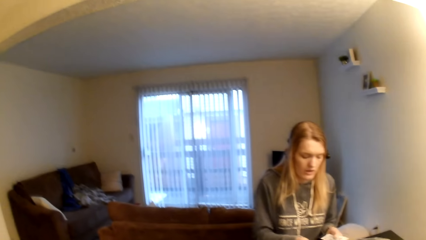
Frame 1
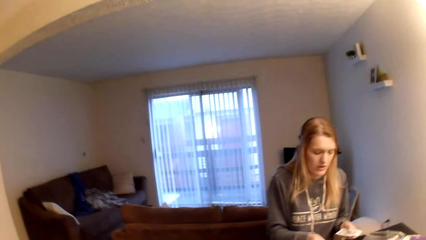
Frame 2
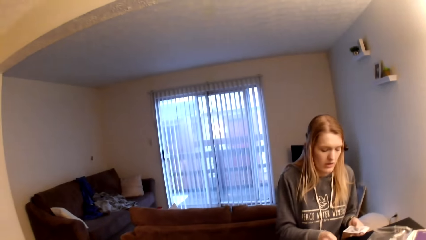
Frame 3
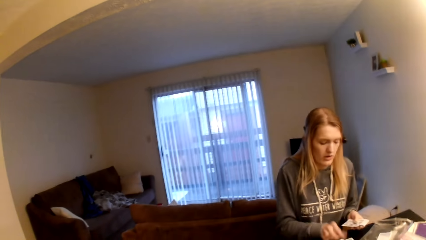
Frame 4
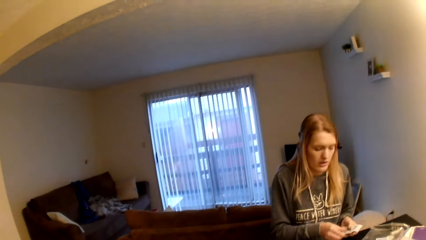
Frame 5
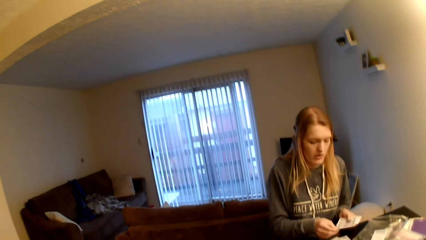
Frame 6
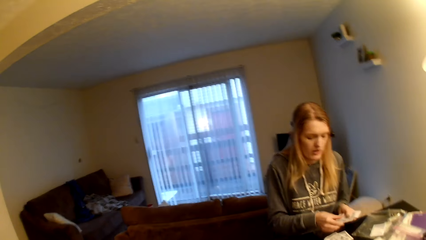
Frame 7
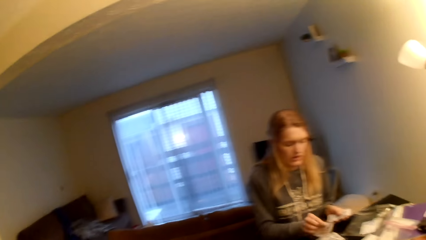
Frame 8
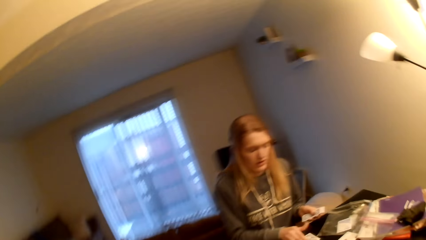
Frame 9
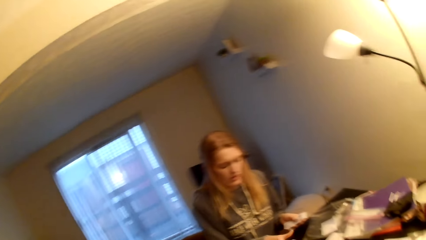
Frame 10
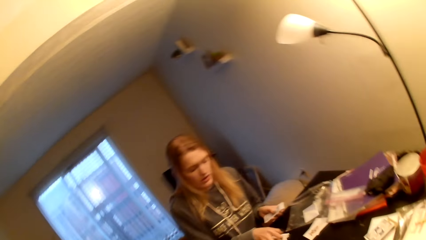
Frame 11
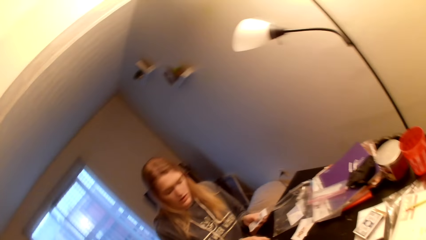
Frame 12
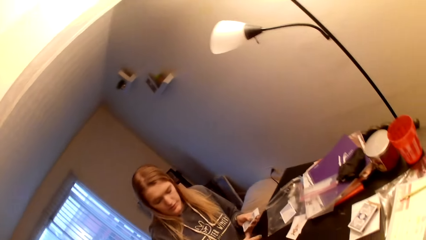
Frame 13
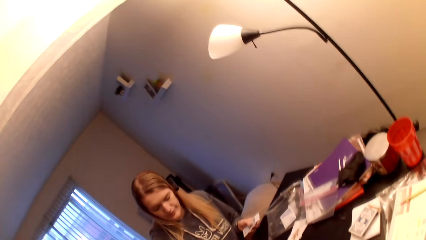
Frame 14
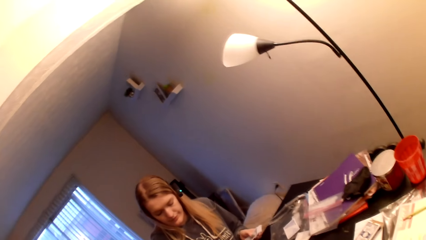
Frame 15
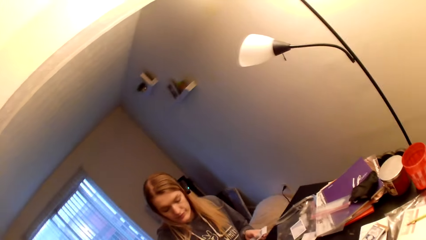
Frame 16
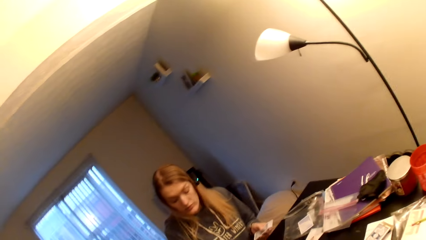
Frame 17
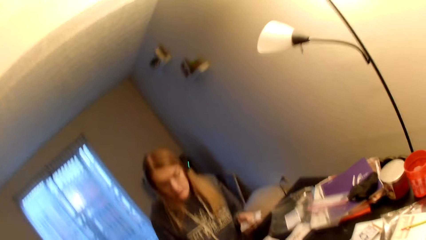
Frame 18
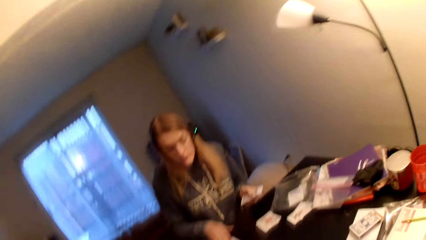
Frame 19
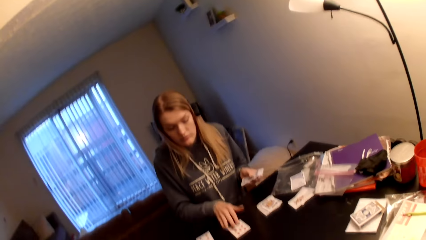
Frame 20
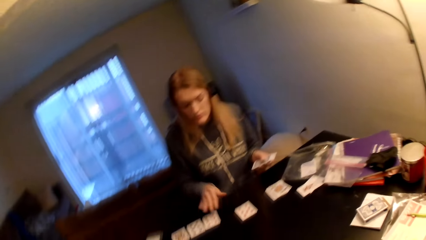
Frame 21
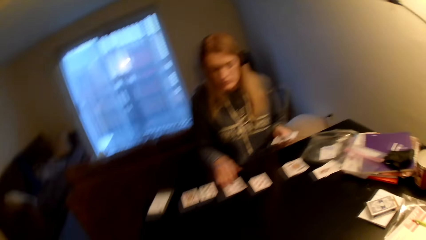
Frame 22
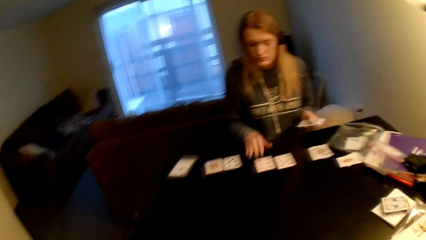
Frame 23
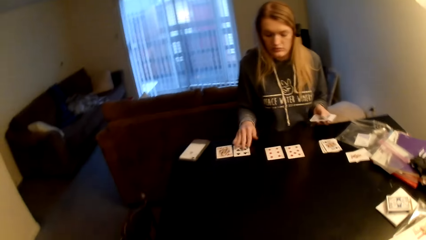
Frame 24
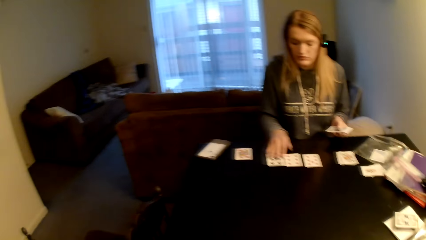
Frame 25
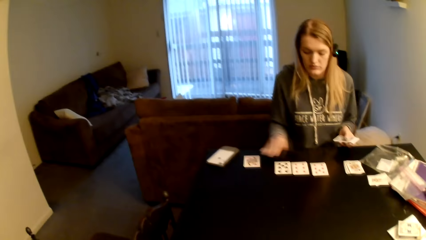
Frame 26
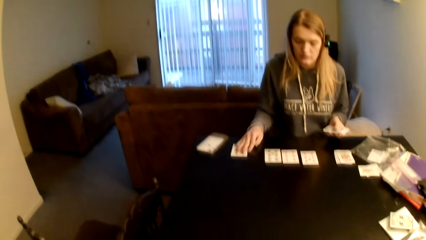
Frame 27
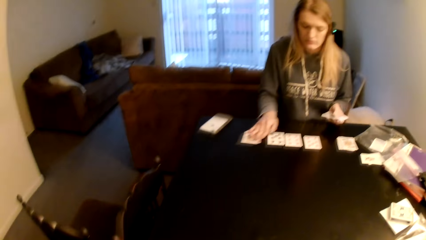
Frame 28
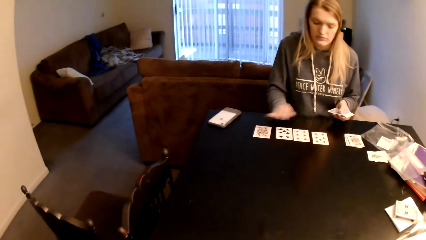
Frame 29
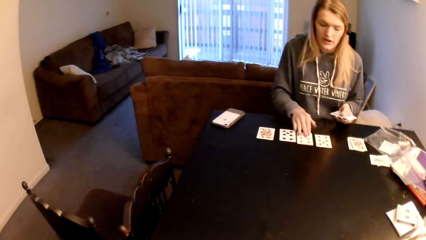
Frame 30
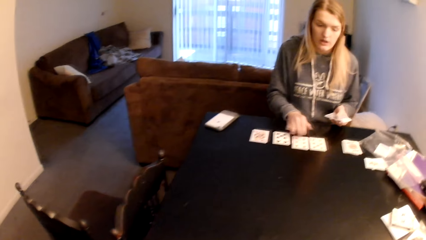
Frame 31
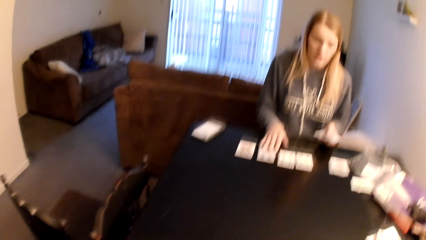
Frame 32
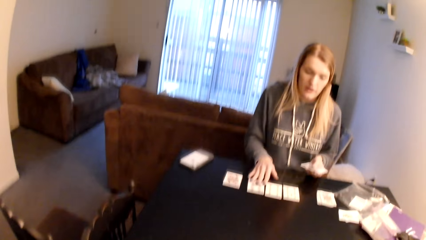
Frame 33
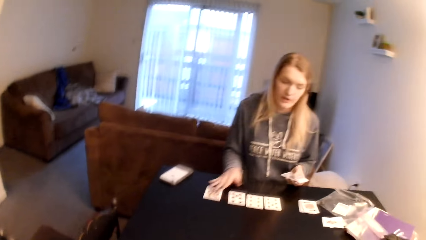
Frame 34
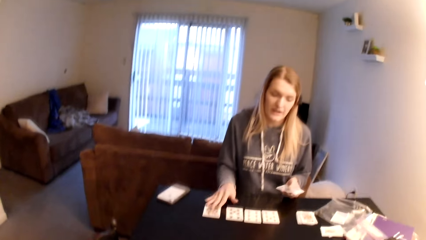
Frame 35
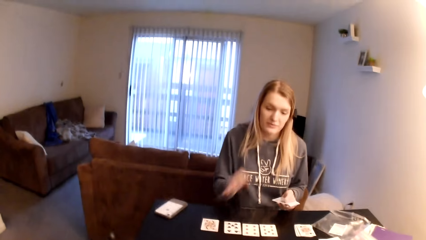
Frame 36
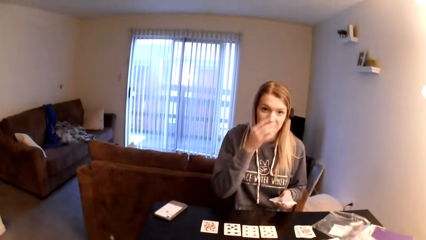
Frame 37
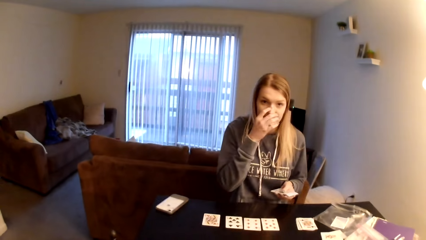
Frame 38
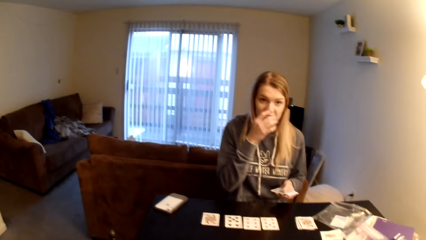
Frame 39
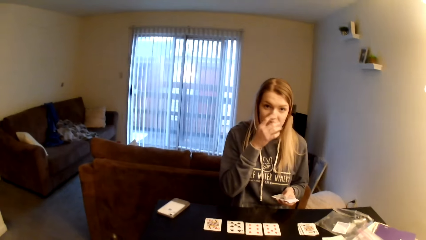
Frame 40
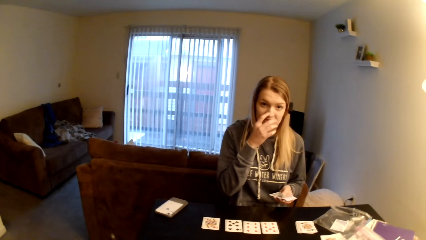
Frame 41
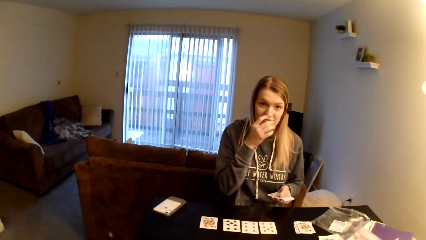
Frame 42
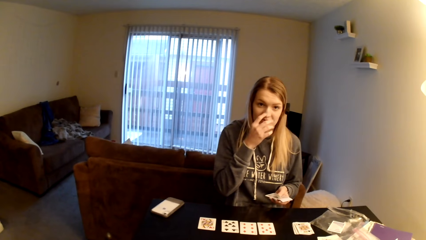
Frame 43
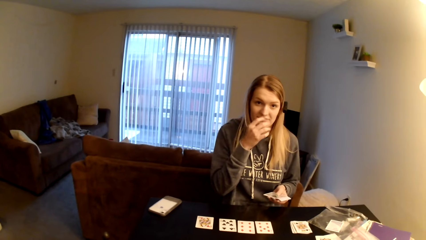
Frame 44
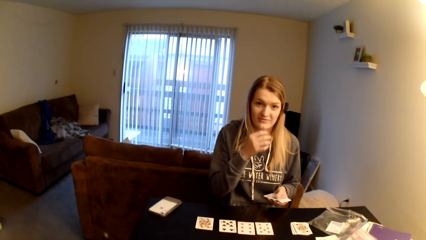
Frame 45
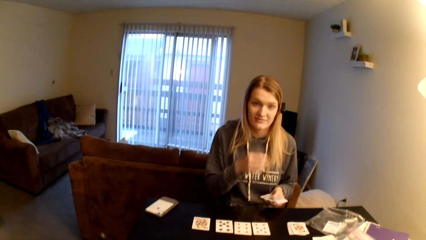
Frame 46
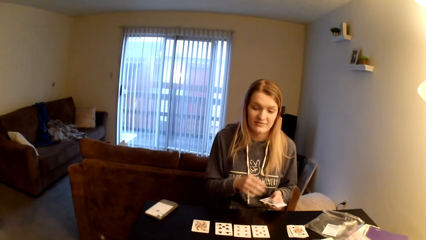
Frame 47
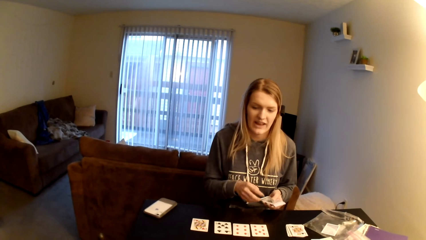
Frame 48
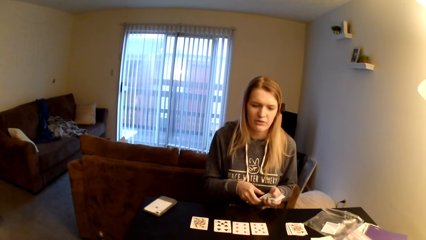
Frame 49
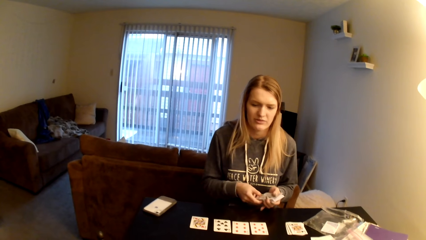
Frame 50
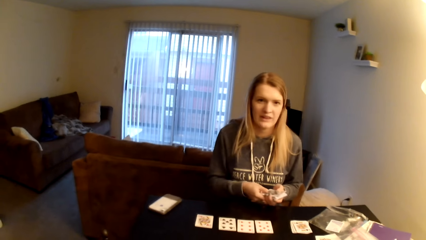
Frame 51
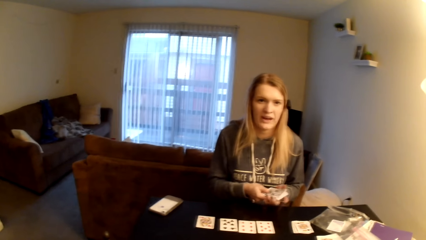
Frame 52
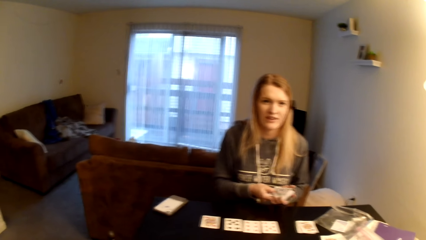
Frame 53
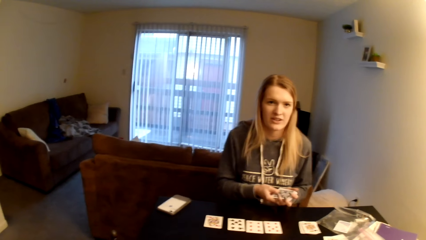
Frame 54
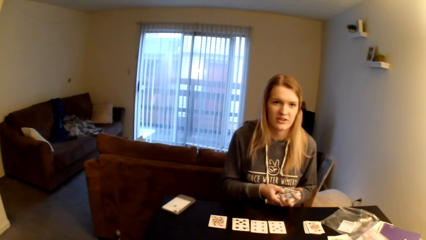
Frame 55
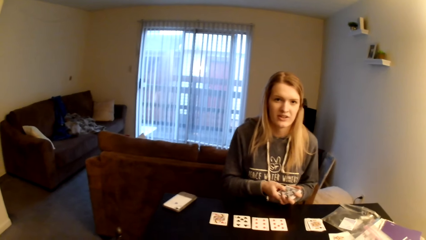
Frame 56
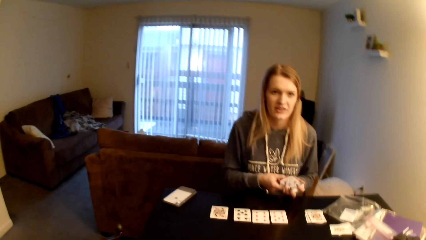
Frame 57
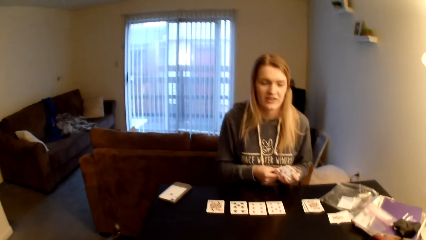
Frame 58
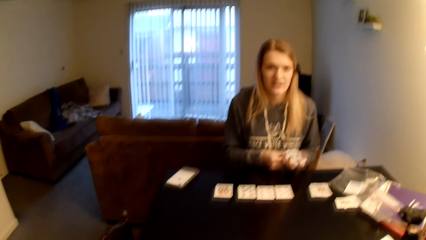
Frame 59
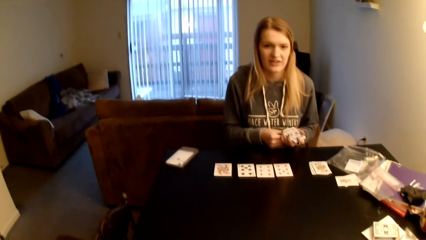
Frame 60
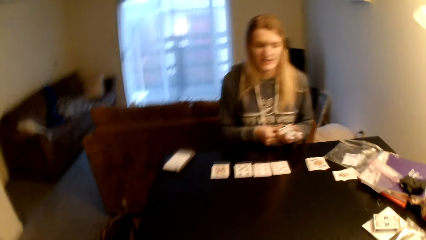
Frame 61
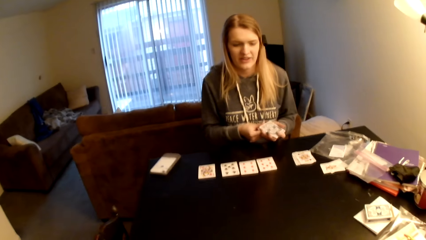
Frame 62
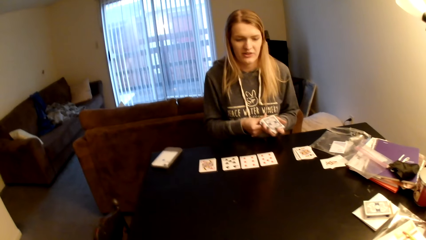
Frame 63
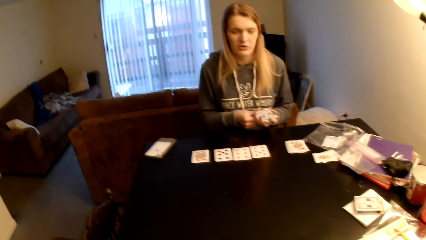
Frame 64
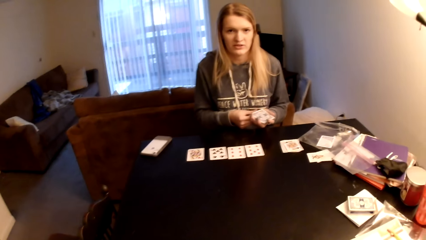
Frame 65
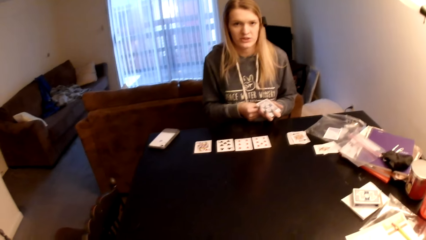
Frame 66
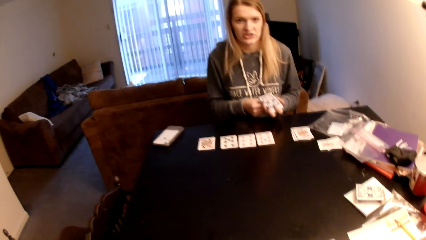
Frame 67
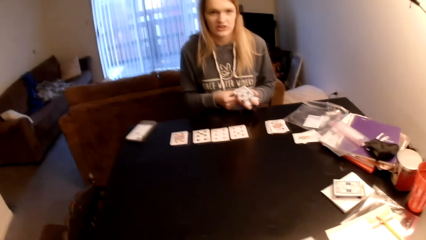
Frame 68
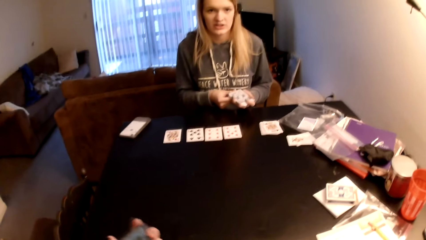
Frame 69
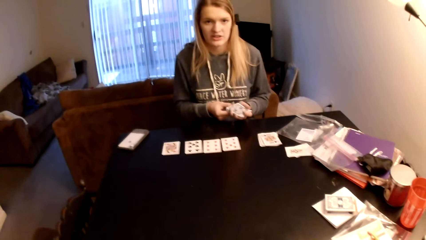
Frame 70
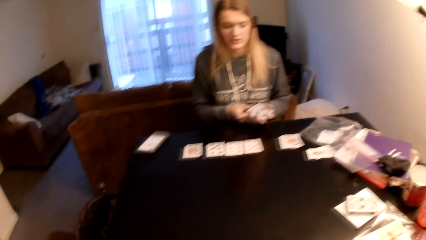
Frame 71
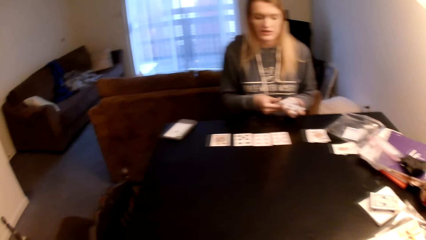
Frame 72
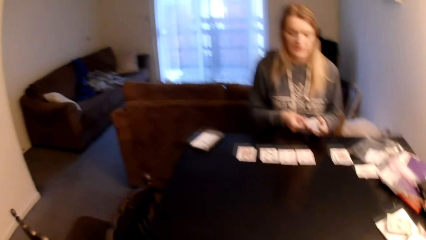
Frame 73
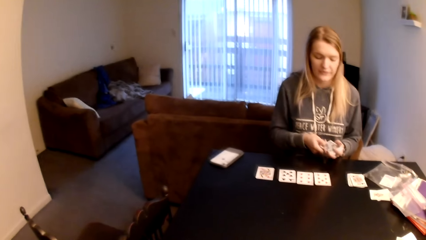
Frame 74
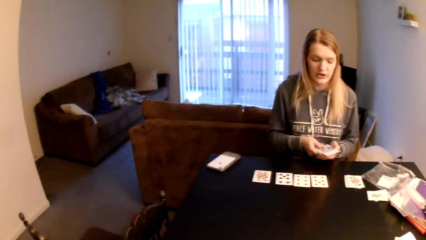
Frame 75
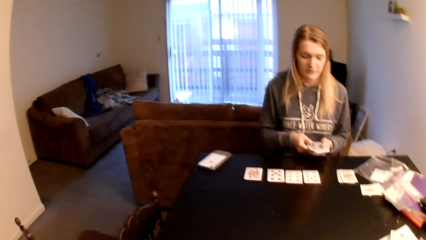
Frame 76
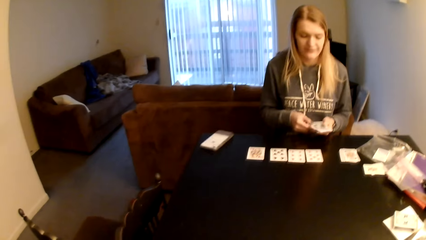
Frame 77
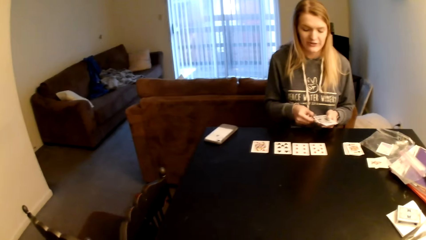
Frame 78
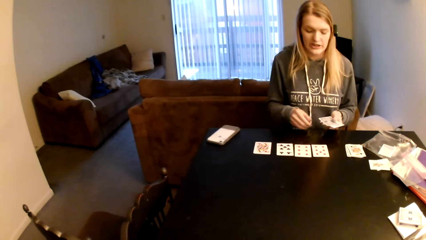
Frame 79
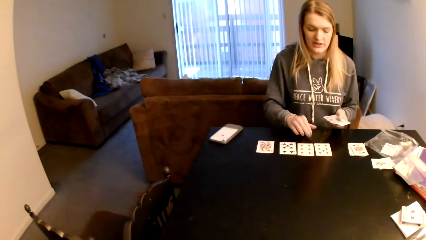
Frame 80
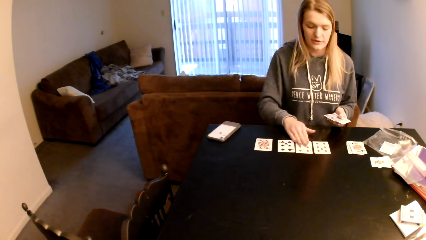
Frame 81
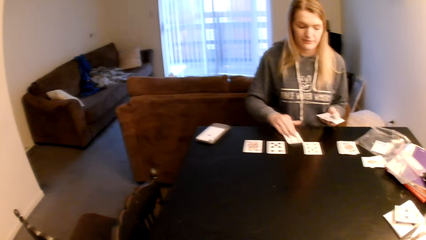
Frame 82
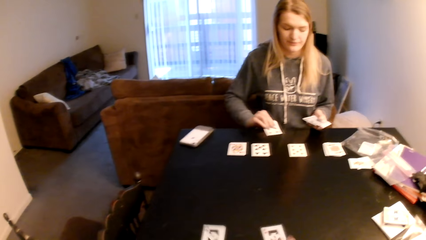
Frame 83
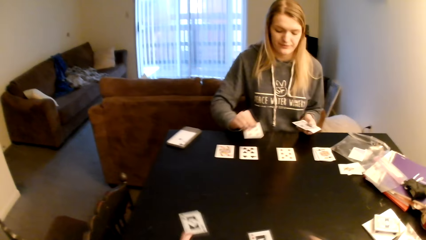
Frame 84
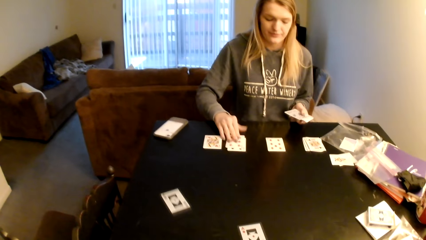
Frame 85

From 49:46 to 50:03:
The camera wearer looks around. The woman puts the cards on top of the cards, moves the cards slightly and pushes the playing card on the table. The camera wearer looks around. The woman touches her nose and converses with the camera wearer. The camera wearer pushes a playing card on the table. The woman picks up a card from the table.
